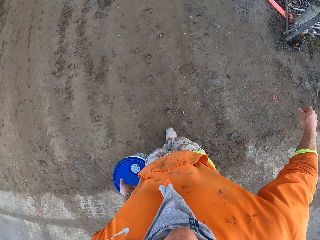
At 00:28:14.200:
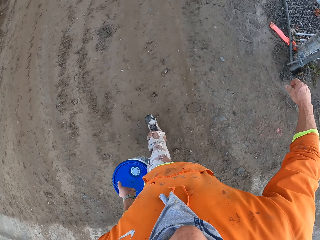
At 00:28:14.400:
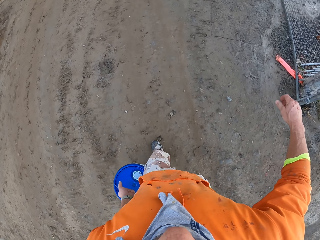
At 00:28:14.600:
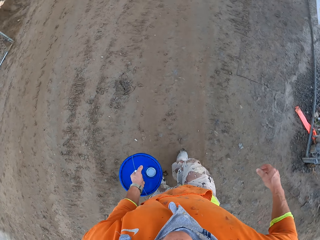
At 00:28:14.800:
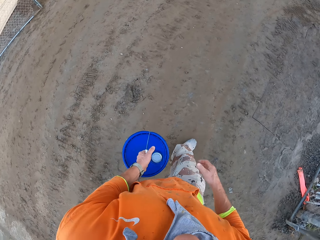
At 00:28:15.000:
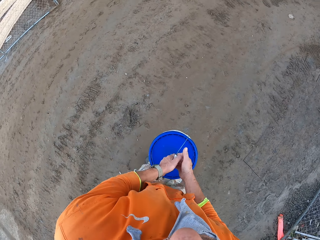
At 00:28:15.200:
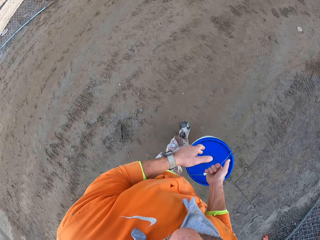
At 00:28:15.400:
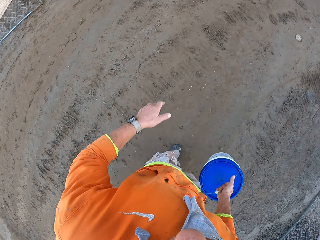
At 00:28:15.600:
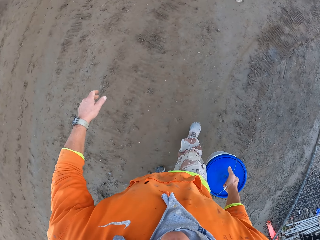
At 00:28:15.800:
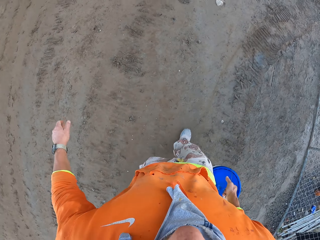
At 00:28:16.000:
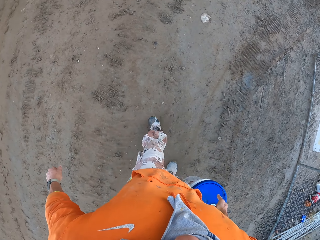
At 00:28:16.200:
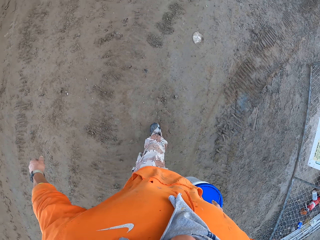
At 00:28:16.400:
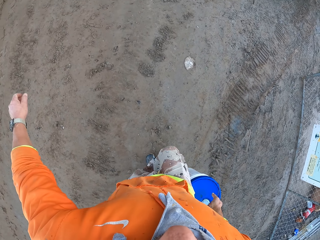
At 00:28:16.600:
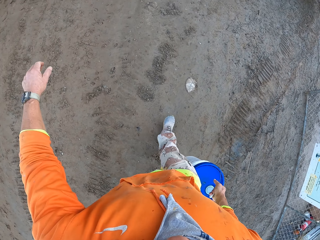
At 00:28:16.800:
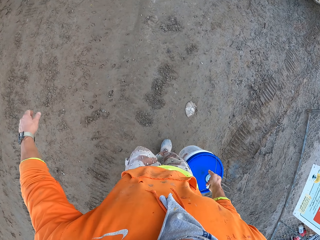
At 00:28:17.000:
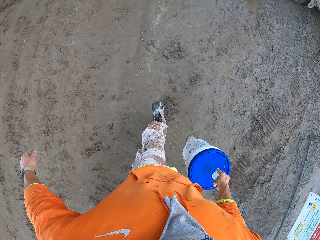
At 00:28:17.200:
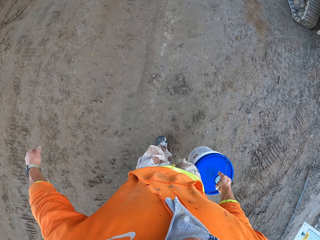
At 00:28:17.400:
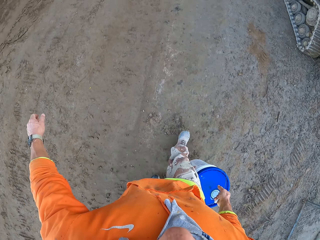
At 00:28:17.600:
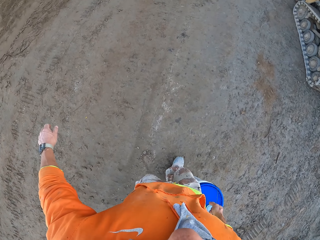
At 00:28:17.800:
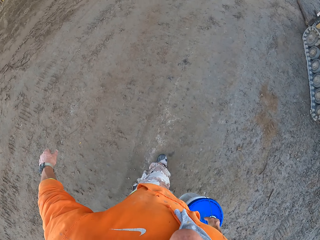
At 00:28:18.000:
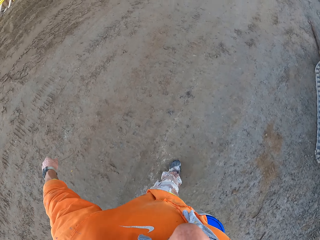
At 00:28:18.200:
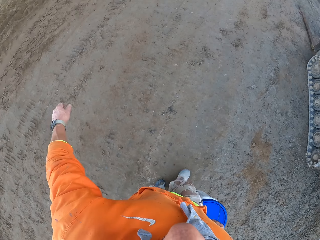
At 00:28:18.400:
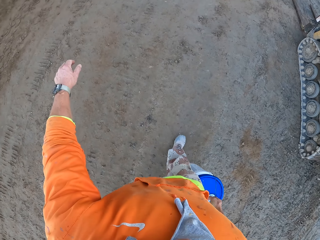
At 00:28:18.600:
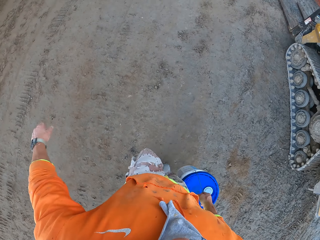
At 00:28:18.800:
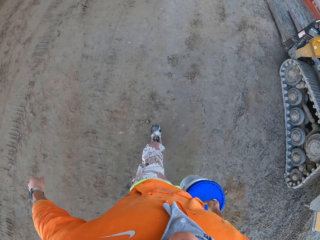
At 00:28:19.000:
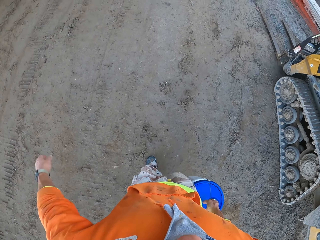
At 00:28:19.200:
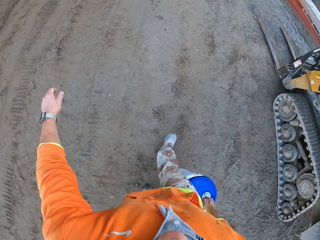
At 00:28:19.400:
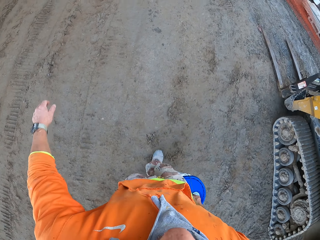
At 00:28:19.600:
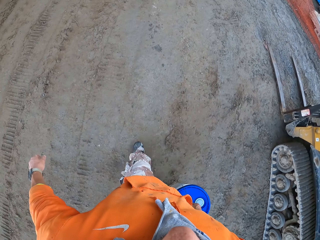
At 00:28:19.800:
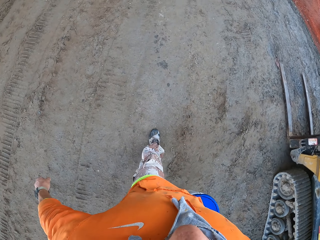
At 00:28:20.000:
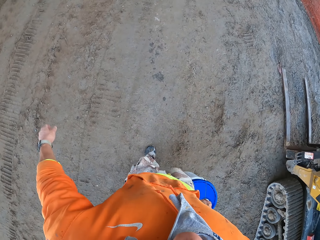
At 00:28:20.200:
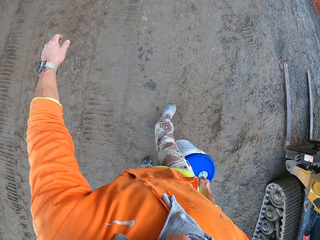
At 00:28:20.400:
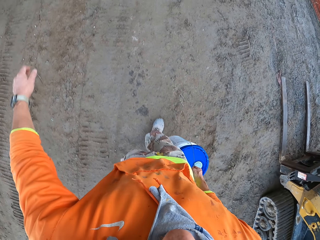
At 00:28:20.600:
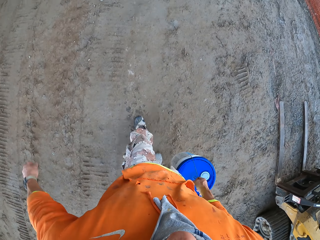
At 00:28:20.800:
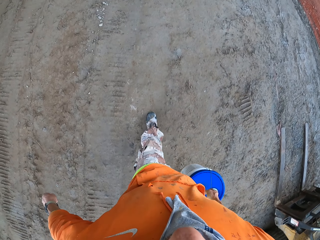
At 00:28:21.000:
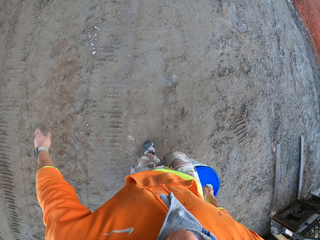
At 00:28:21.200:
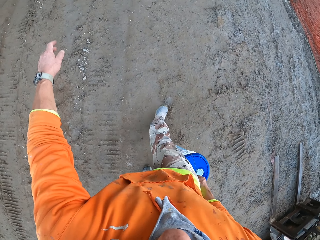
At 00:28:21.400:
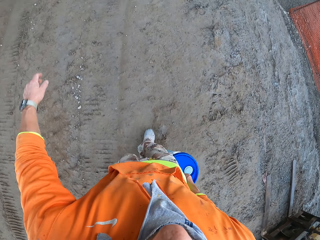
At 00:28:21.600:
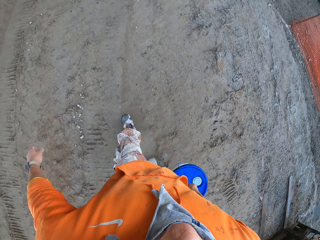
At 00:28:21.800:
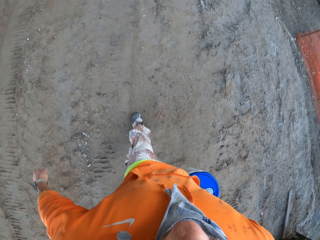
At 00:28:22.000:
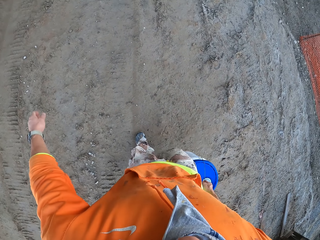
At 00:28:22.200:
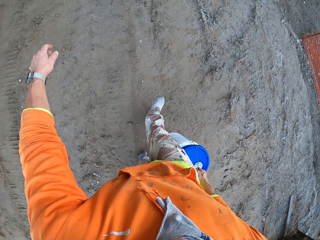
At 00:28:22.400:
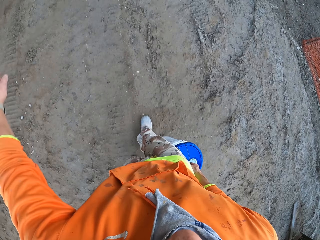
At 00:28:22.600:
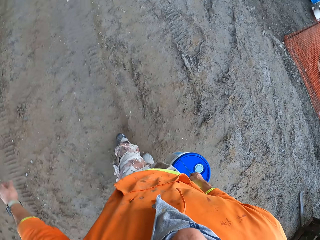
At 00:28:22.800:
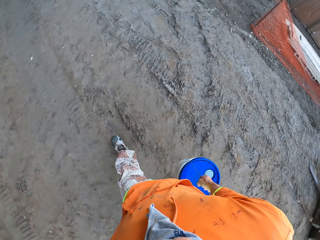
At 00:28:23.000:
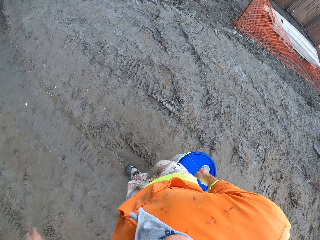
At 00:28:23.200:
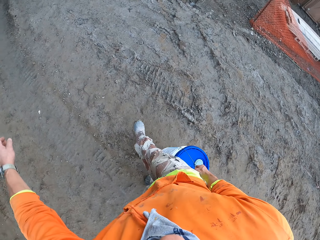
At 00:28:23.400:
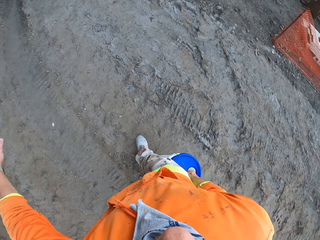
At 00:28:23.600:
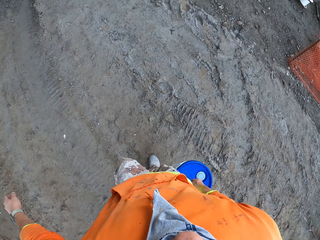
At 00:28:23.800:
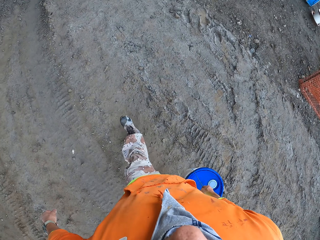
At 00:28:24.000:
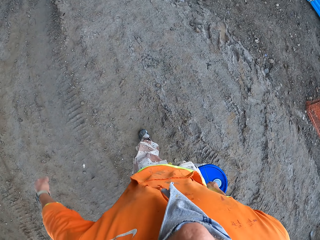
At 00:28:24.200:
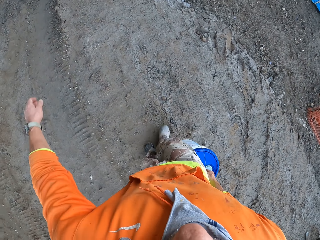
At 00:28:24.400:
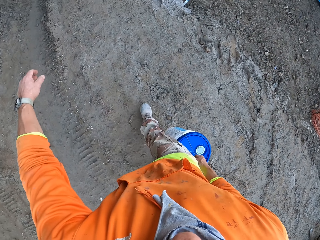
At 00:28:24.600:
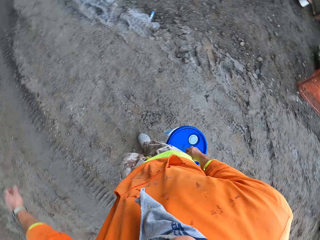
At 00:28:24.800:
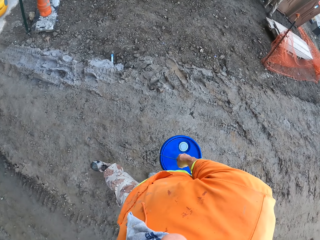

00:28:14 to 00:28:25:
The camera wearer exchanges the bucket to the other hand.

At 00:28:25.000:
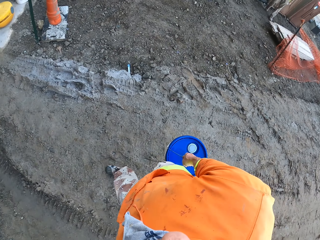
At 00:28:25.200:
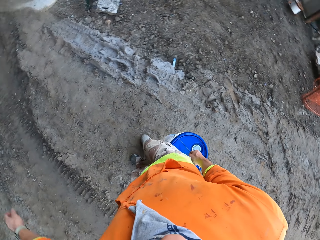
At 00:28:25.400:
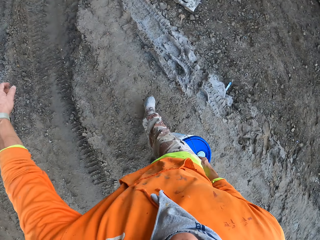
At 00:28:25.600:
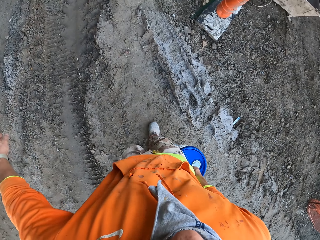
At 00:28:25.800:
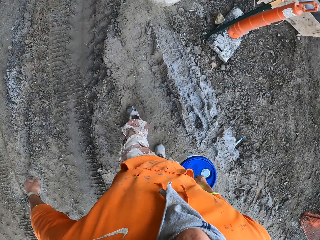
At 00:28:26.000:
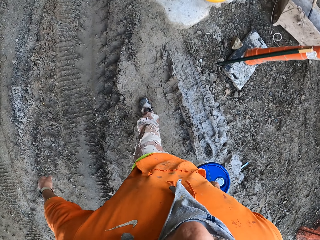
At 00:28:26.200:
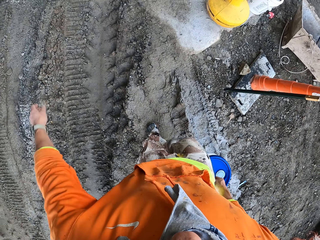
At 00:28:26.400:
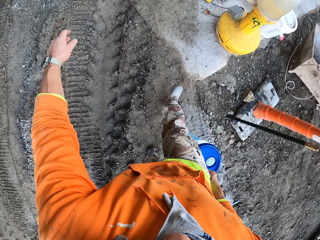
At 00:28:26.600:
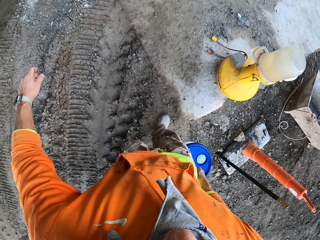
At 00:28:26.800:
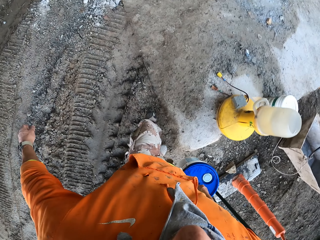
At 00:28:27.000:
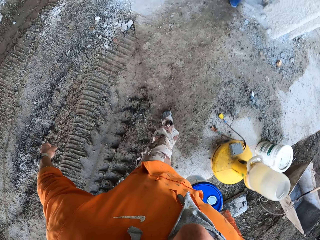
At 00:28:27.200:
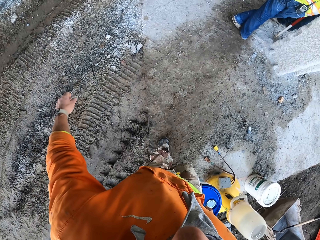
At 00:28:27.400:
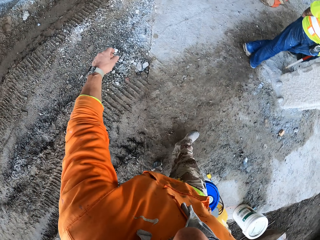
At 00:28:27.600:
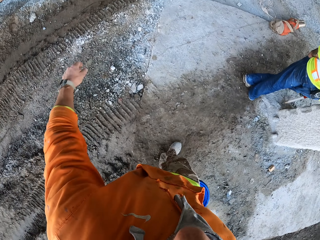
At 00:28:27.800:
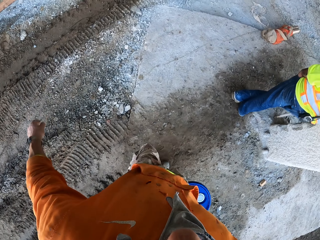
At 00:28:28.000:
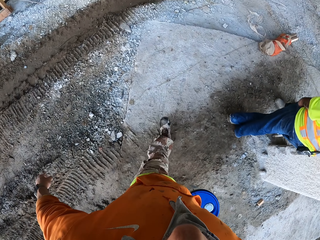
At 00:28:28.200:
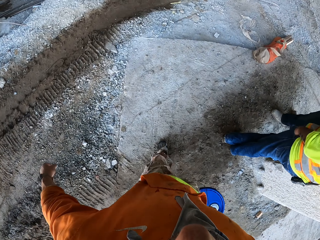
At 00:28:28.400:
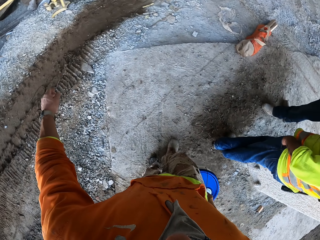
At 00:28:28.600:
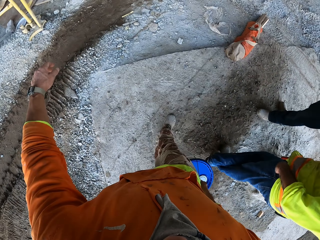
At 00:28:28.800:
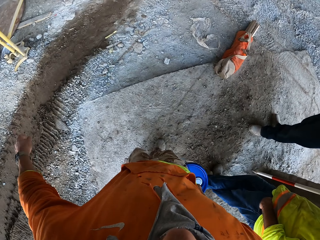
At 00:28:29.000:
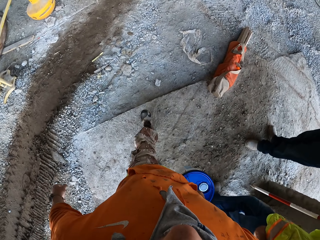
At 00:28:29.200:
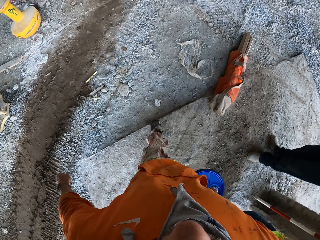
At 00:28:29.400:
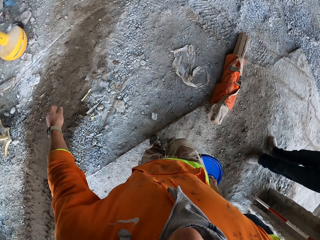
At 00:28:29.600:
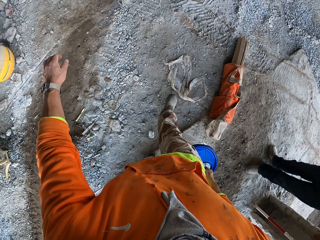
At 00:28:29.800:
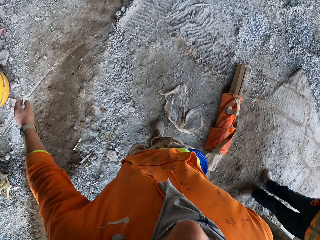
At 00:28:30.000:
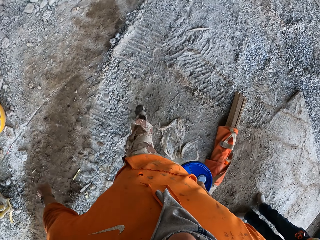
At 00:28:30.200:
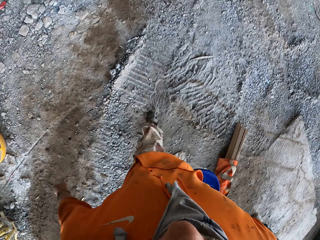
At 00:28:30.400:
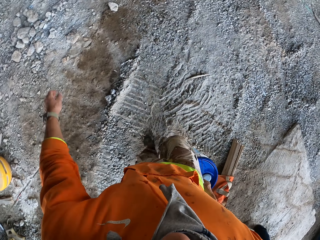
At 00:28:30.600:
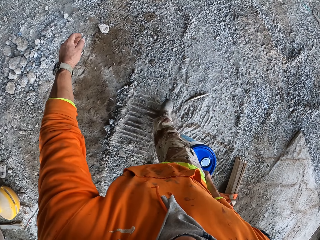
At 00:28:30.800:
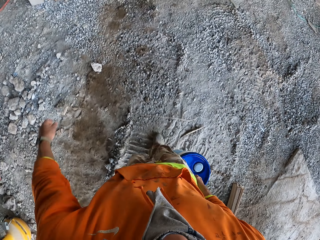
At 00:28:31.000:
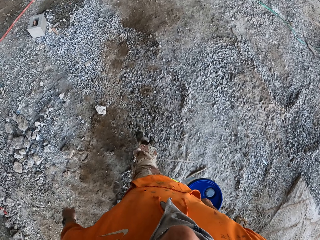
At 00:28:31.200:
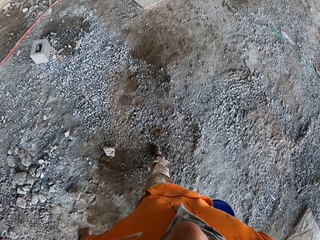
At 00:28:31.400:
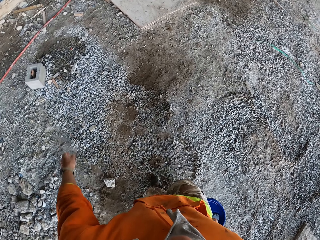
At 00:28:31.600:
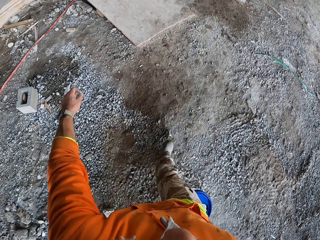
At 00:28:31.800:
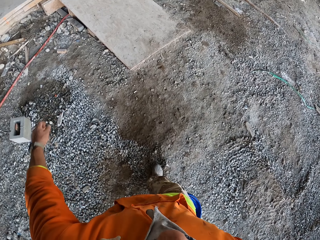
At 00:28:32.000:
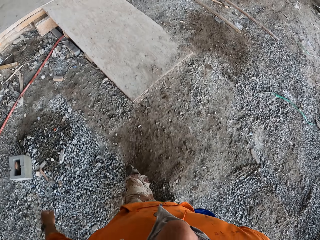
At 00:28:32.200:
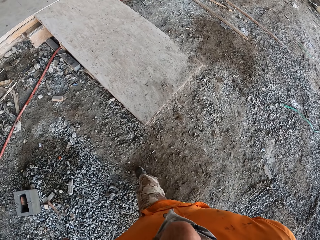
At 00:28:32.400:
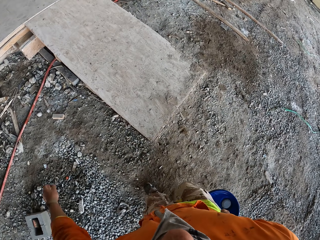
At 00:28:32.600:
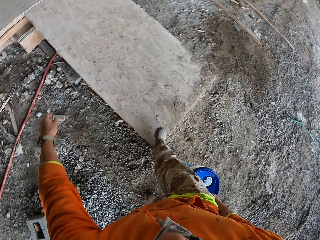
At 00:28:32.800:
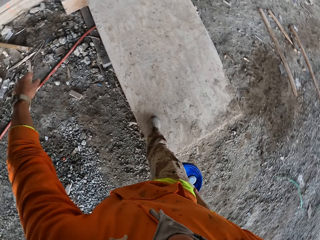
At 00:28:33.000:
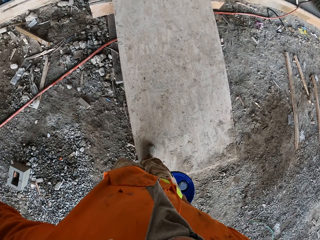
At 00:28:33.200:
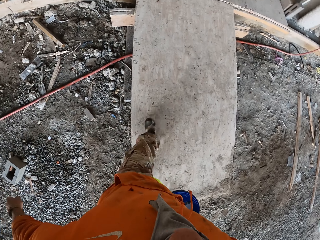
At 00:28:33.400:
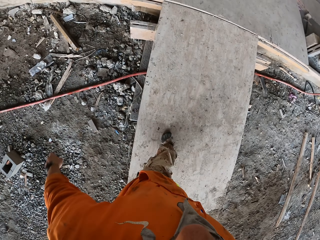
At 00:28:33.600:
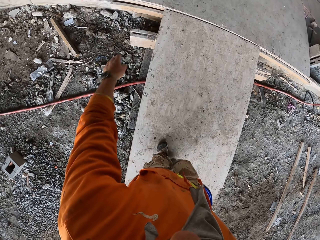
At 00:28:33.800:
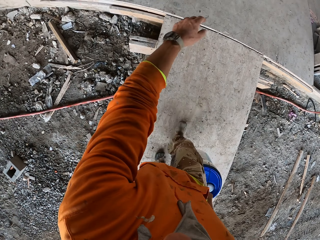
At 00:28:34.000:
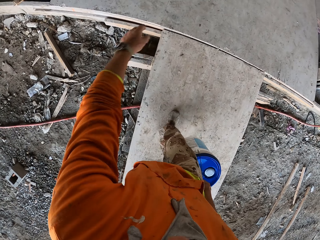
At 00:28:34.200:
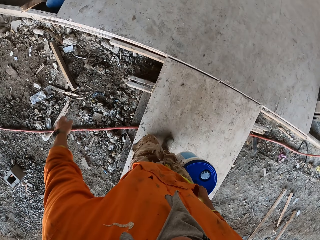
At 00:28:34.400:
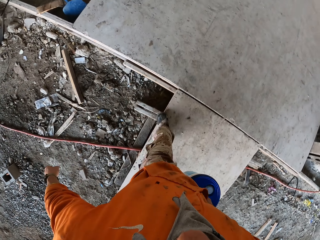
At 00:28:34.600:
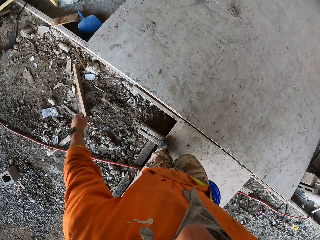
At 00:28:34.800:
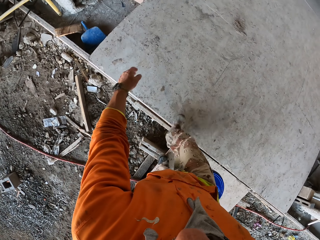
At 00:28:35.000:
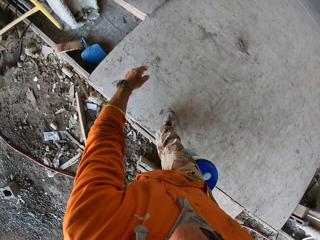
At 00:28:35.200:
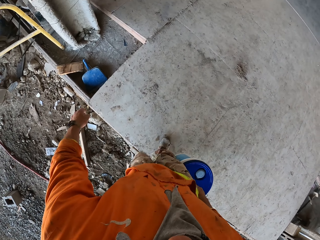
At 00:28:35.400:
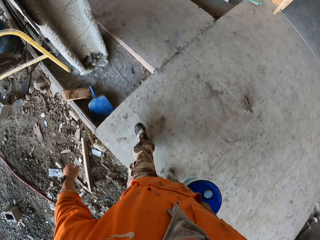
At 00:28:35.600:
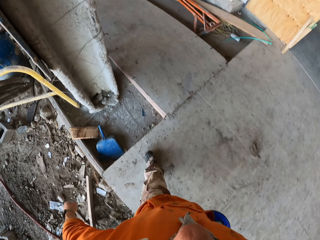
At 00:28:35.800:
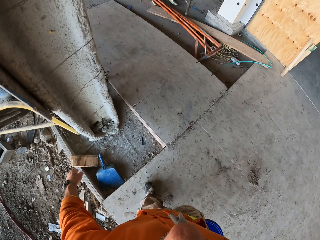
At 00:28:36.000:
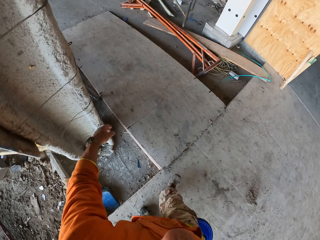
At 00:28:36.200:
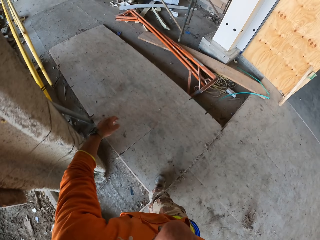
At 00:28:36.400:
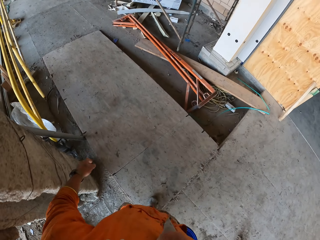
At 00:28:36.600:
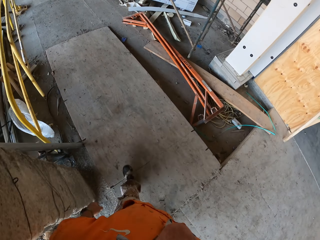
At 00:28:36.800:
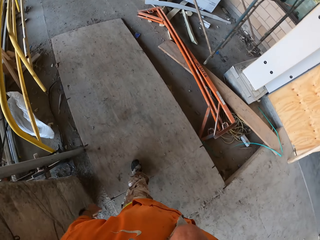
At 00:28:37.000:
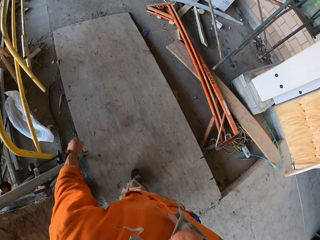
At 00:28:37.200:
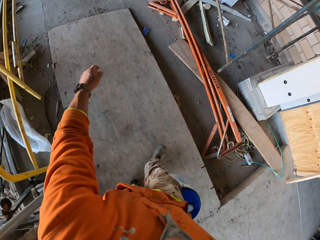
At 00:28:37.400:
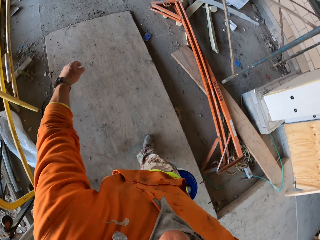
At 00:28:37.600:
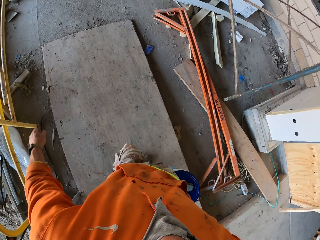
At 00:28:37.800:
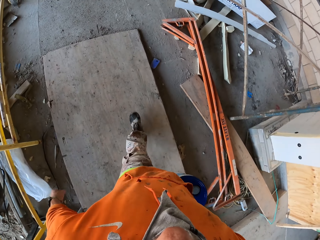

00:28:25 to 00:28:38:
A man leans on the wall. Another man stands on the other side.
